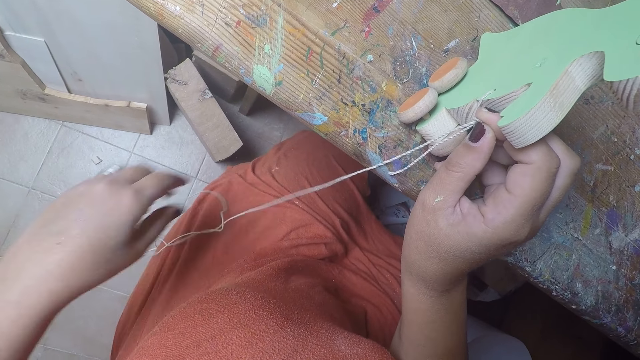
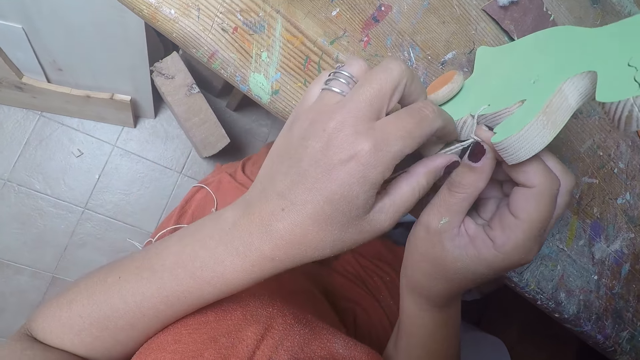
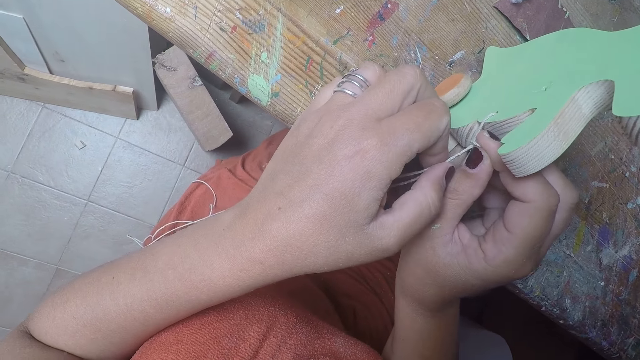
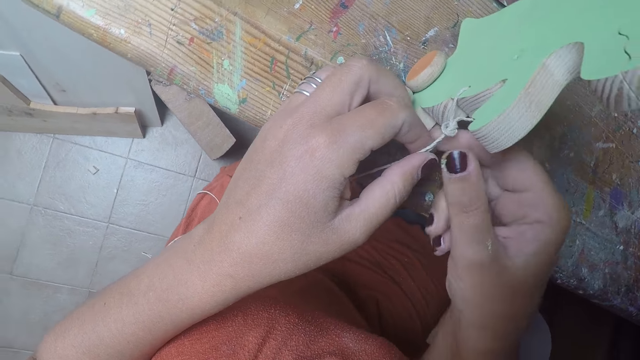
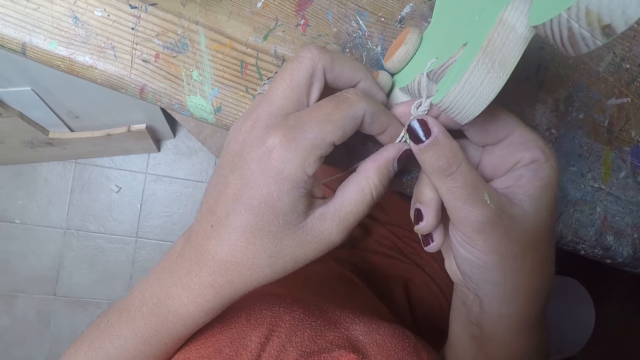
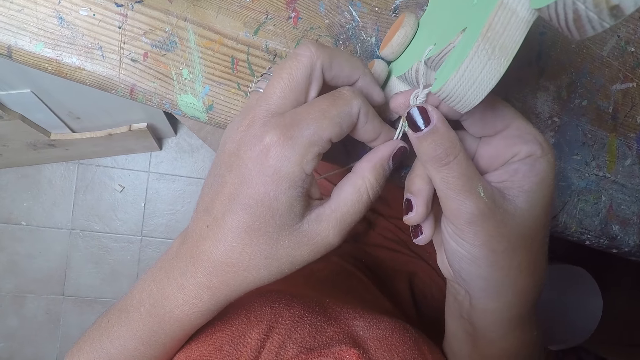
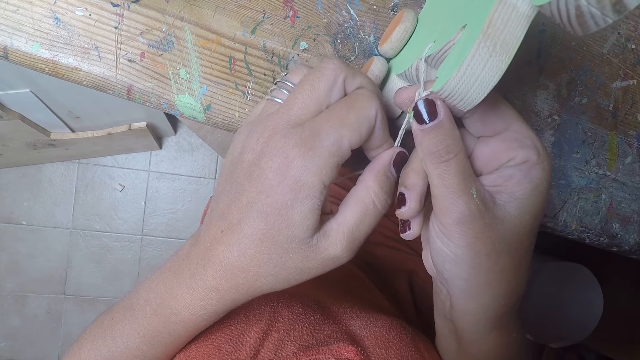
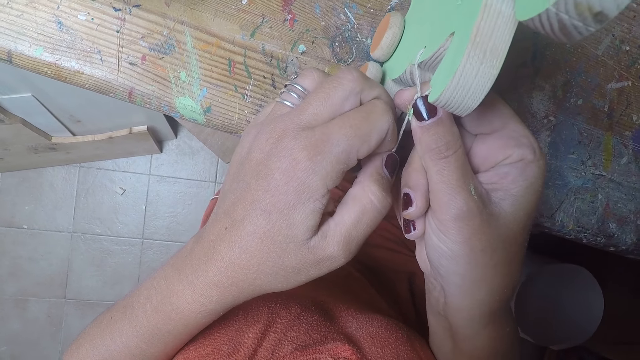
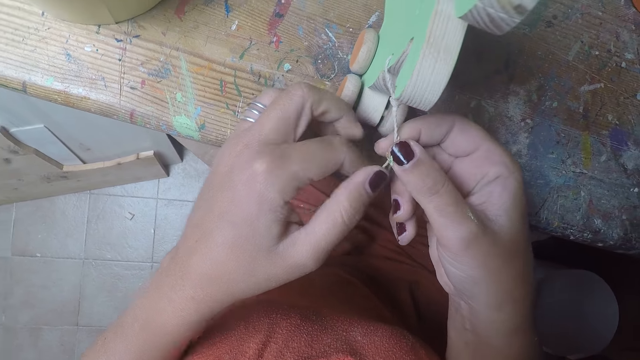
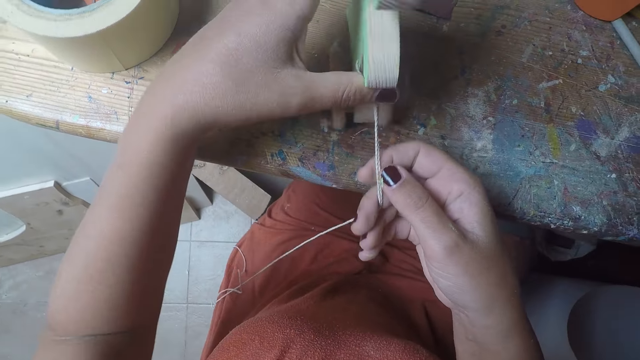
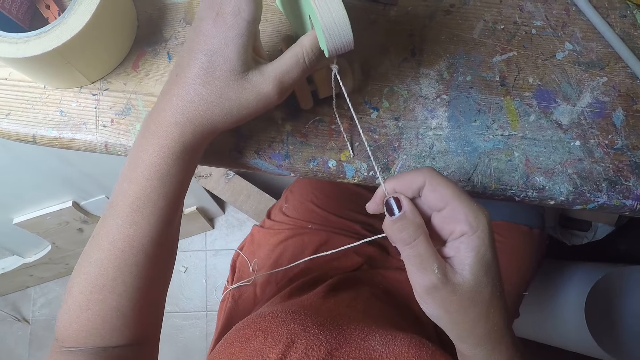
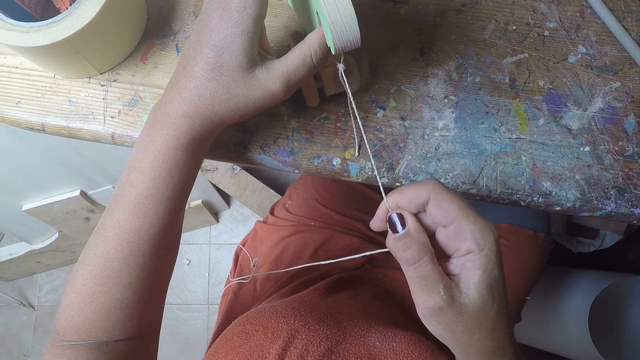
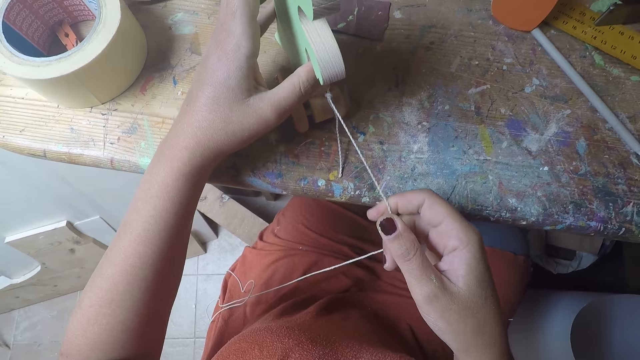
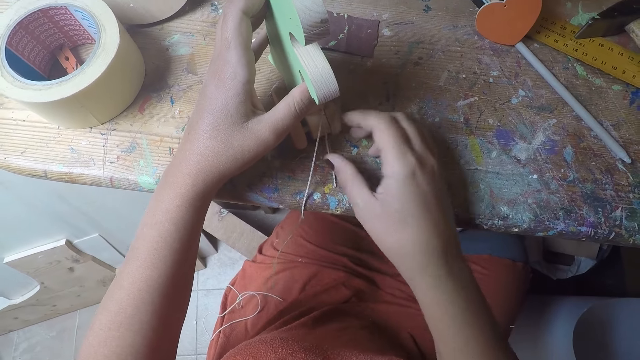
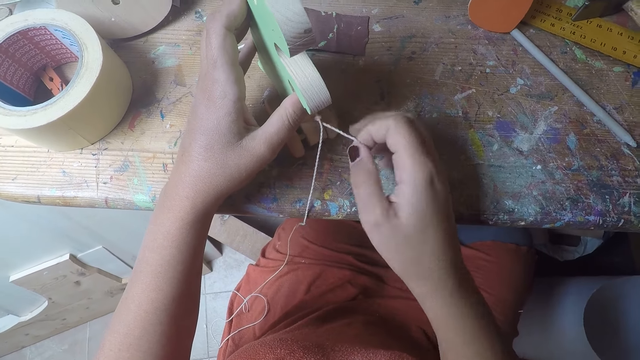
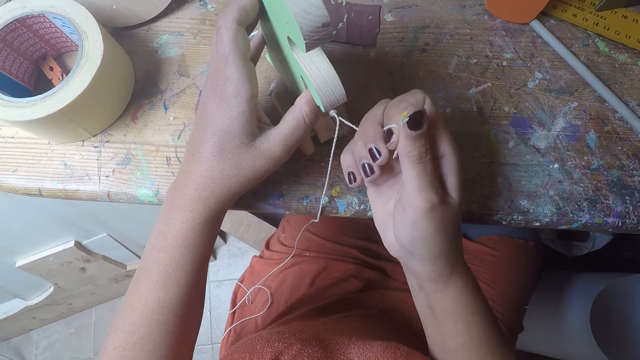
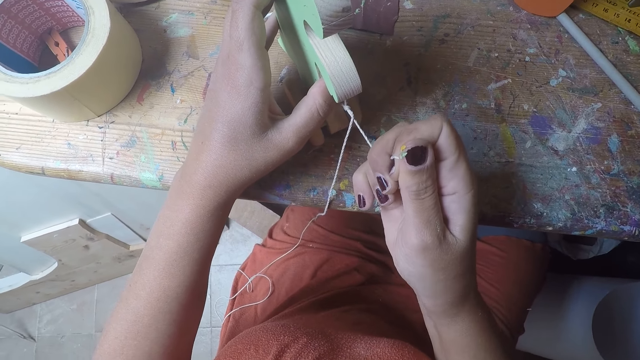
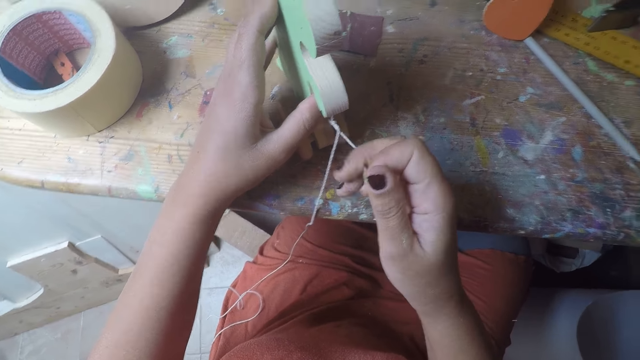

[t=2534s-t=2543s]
The camera wearer straightens a thread.

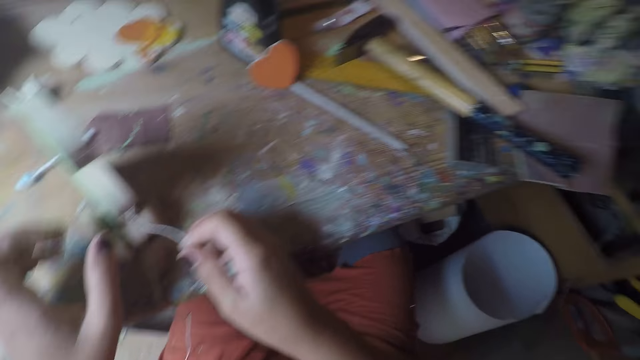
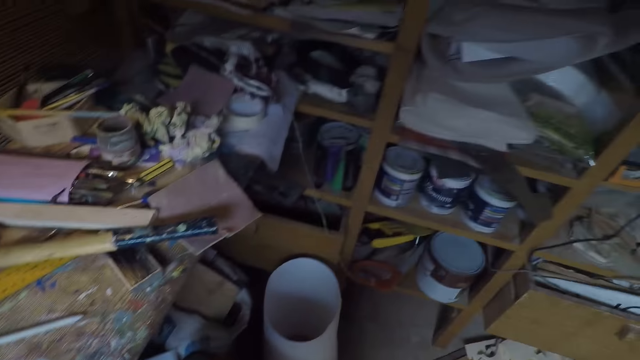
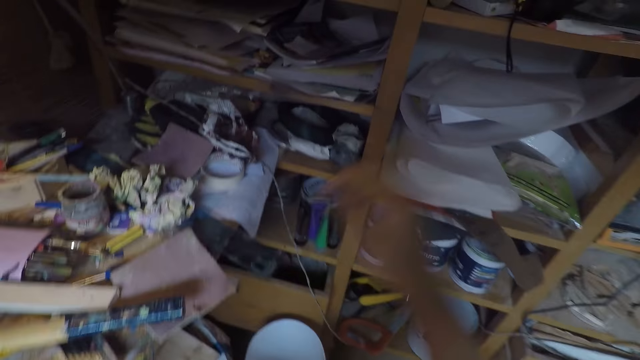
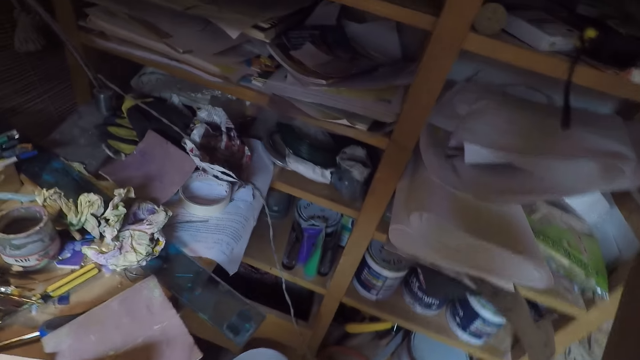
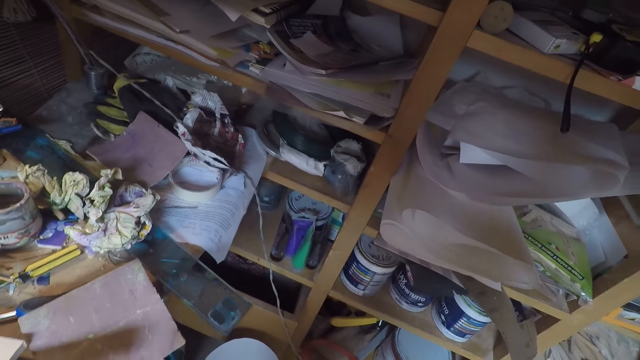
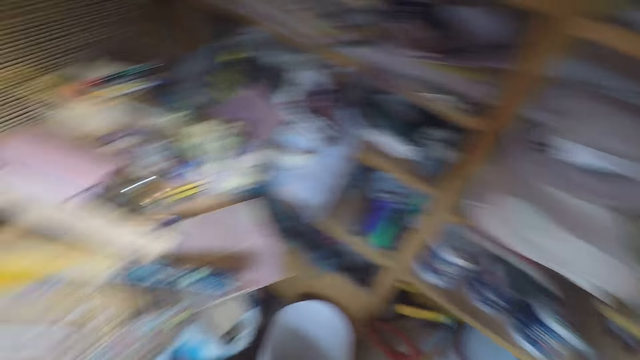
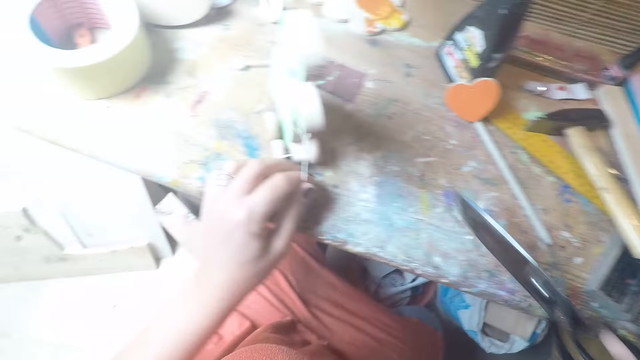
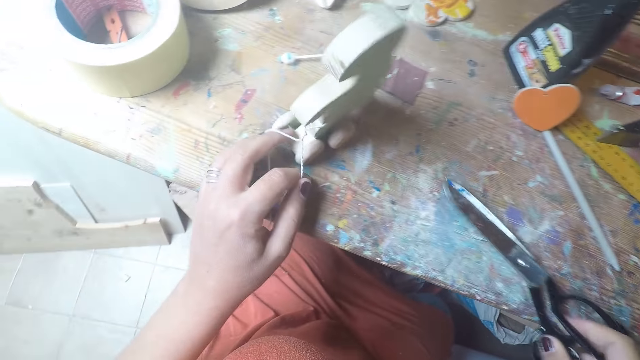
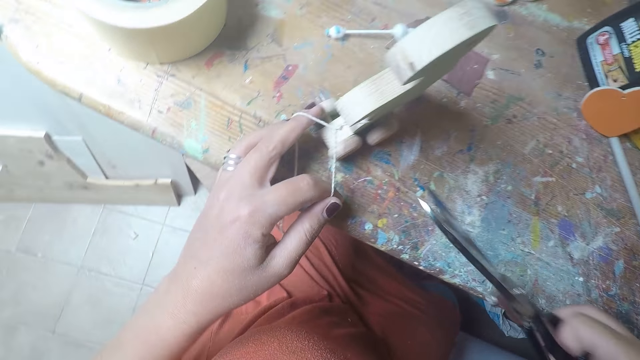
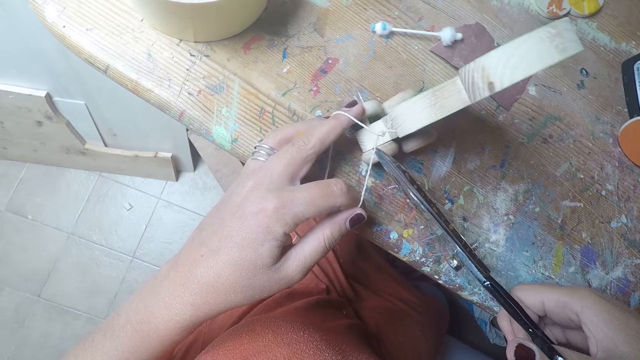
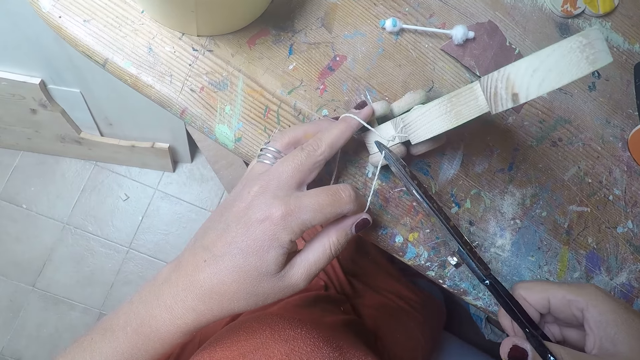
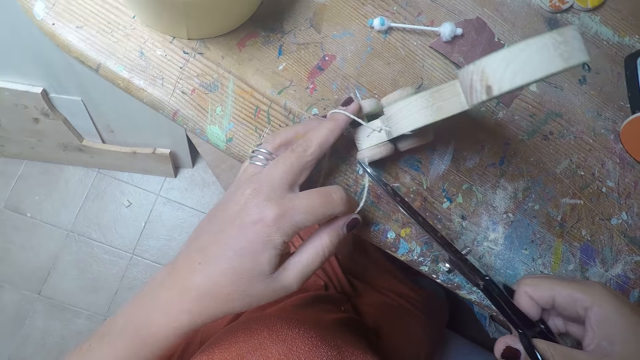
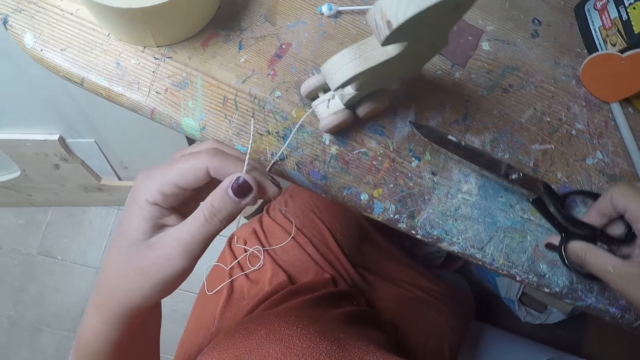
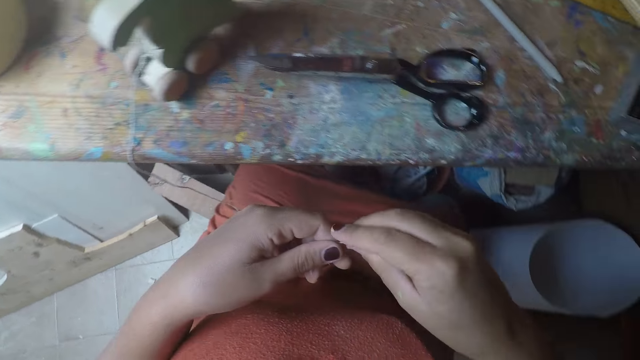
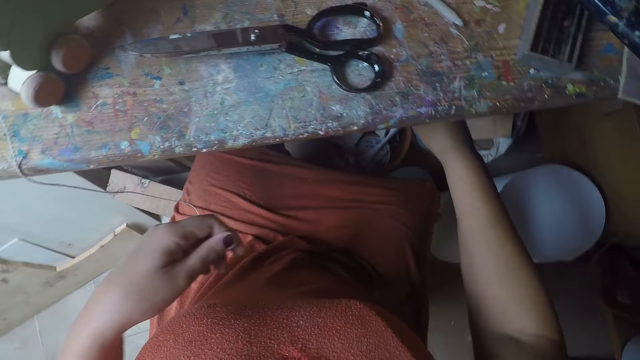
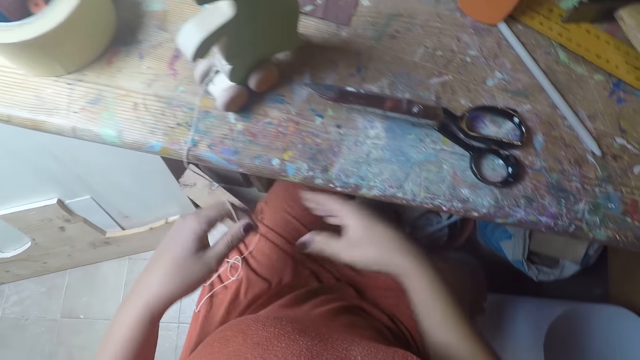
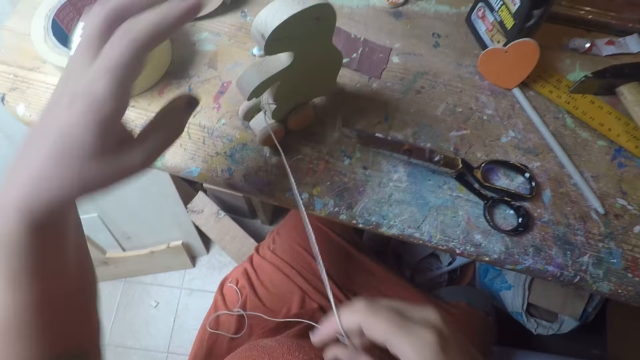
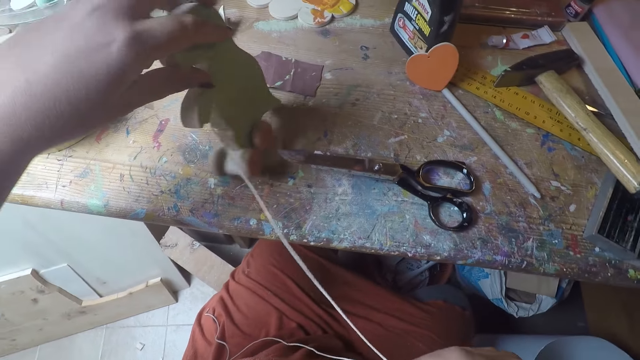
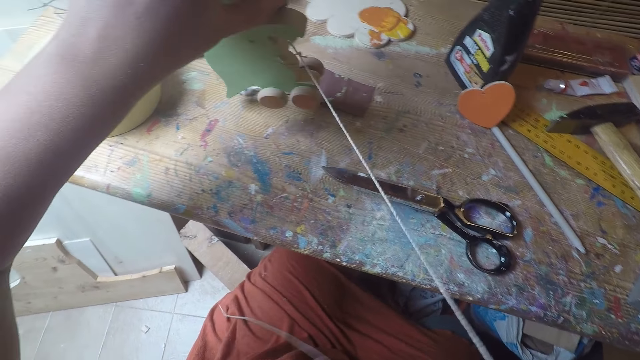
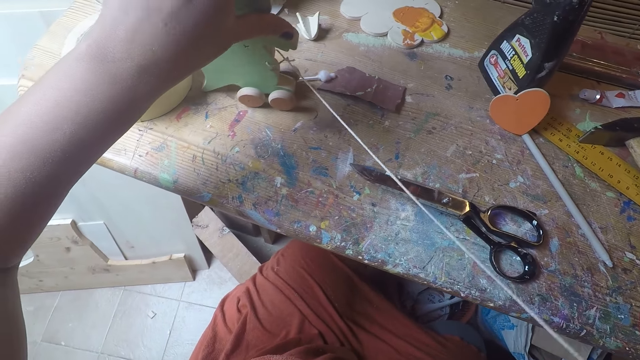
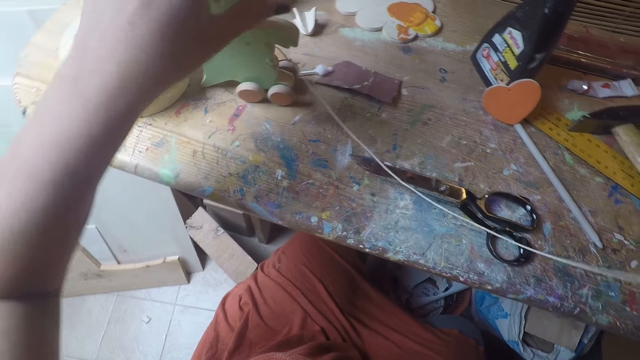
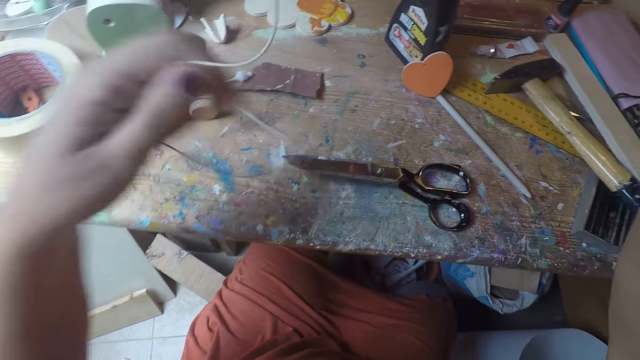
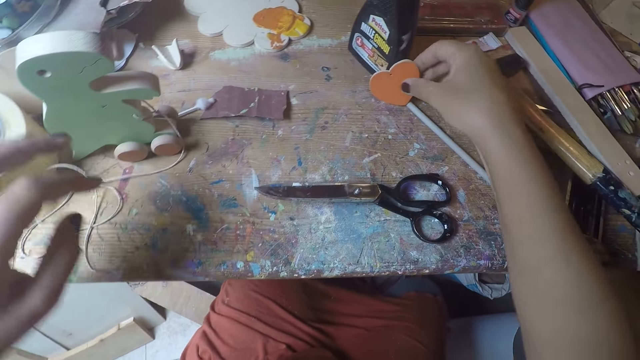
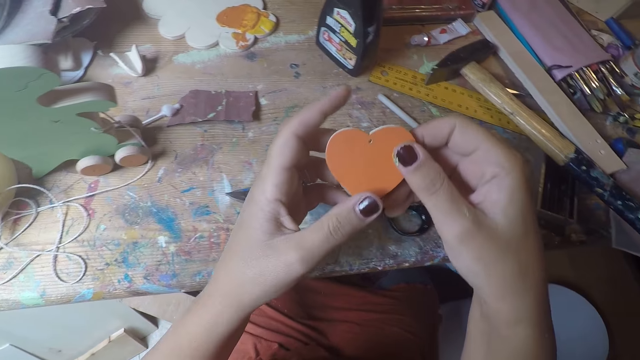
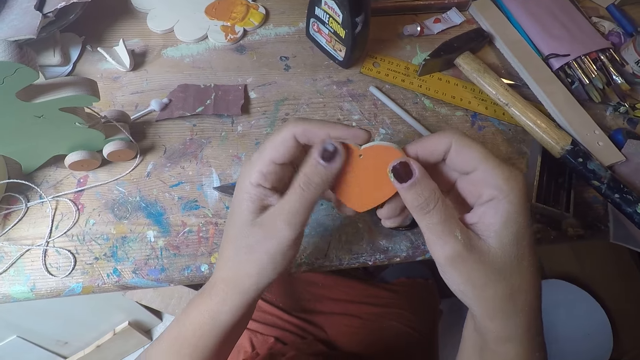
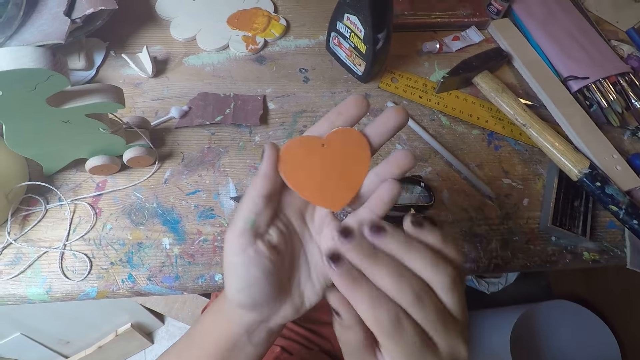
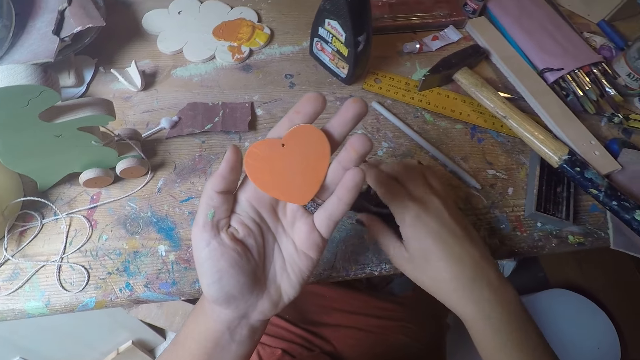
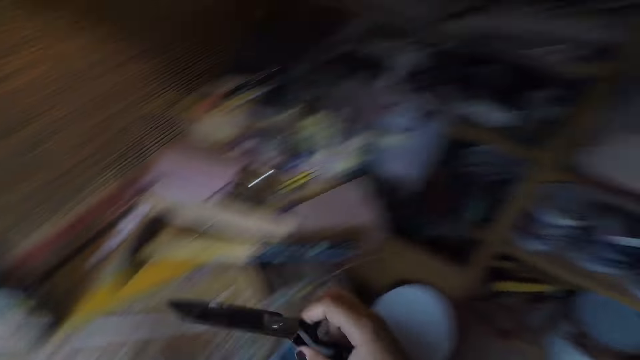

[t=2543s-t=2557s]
The camera wearer picks up the scissors from the shelf with her right hand. She drops the scissors on the table with her right hand. She cuts the twine string or thread with the scissors. She drops the scissors on the table with her right hand. She transfers the twine string from her left hand to her right hand, drops the twine string into a waste bin with her right hand, and pulls the twine string with her right hand. She straightens the thread. She turns the craft toy on the table with her left hand. She drops the twine string on the table with her left hand. She picks up a craft heart or wood craft from the table with her right hand. She checks the craft heart in her hands. She turns the wood craft in a hand. She picks up the scissors from the table with her right hand.
